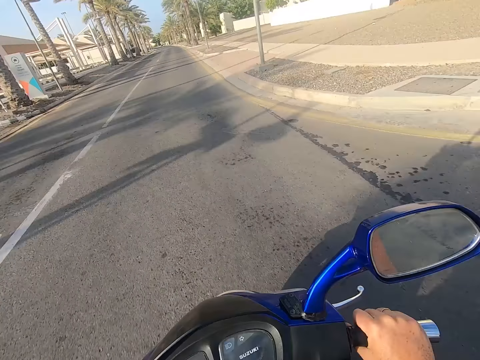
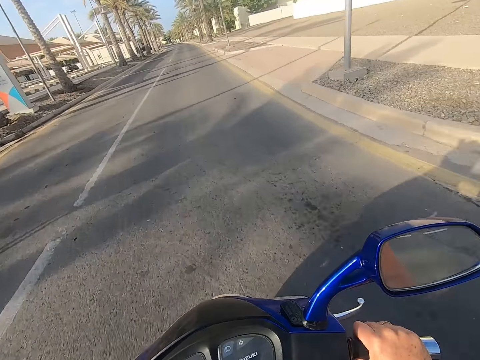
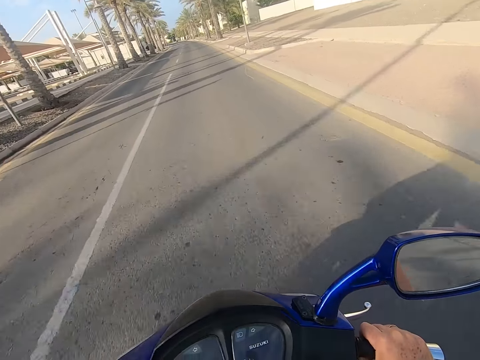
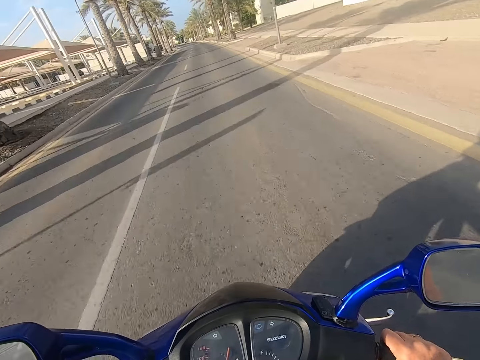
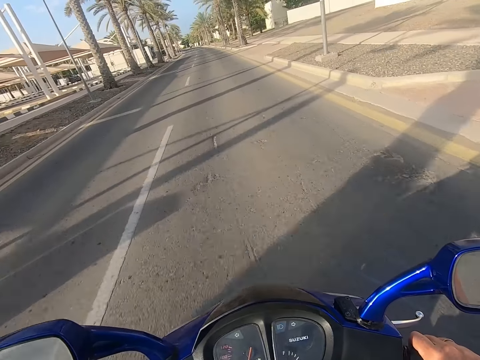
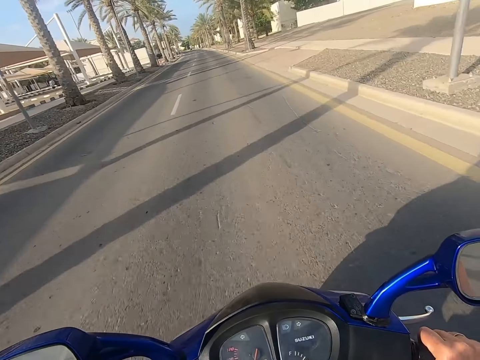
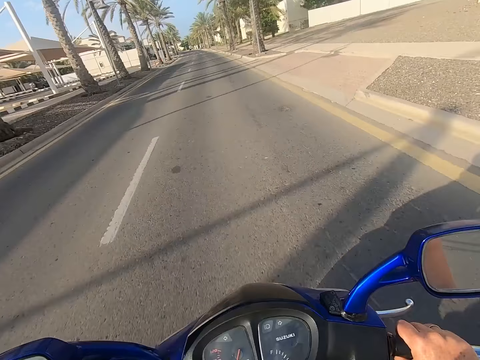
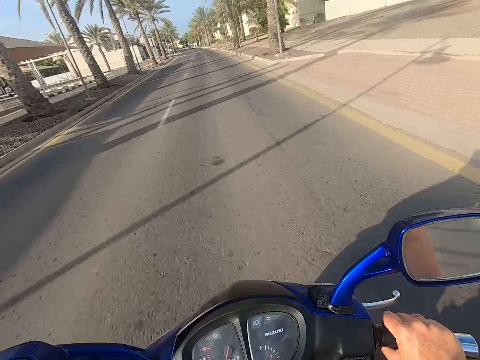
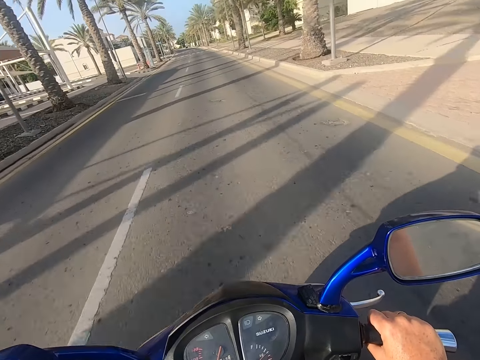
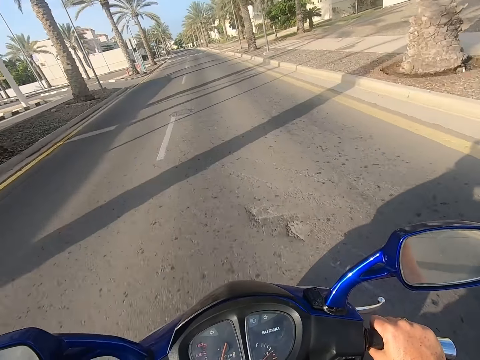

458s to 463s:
The camera wearer rides the motorbike.

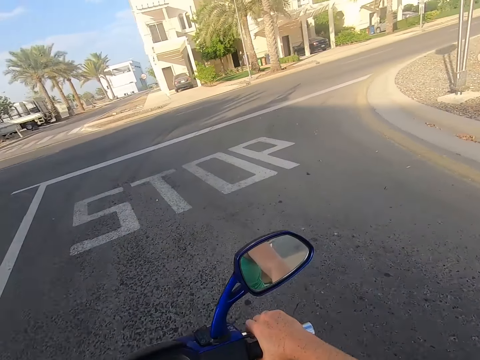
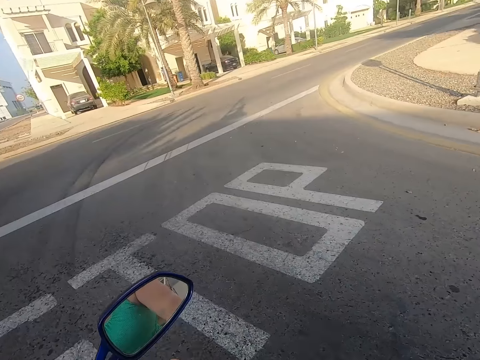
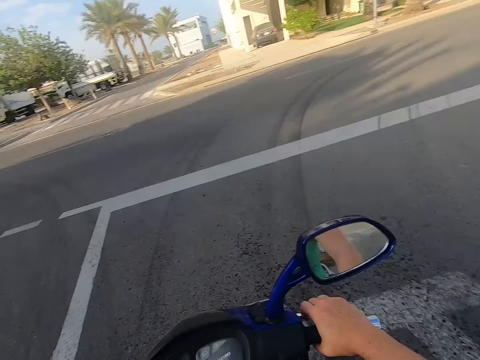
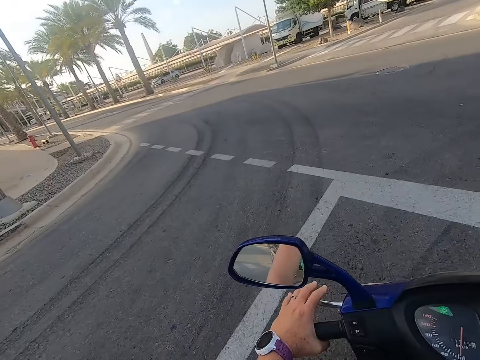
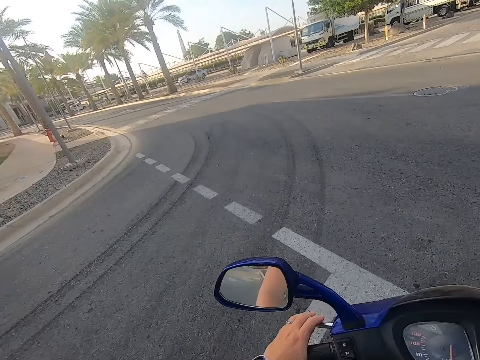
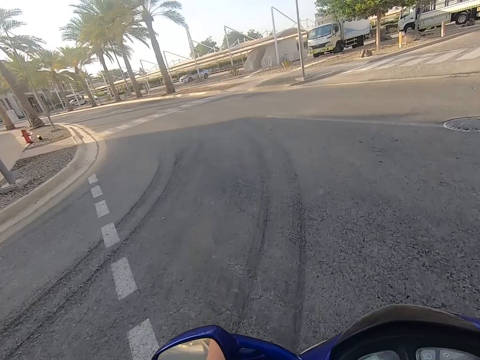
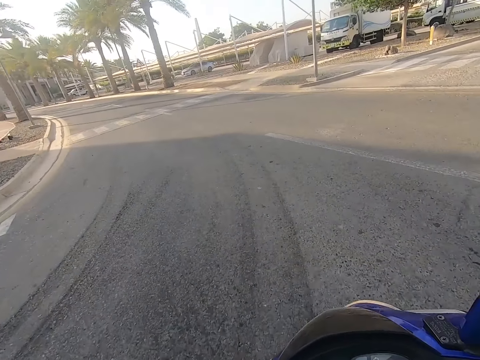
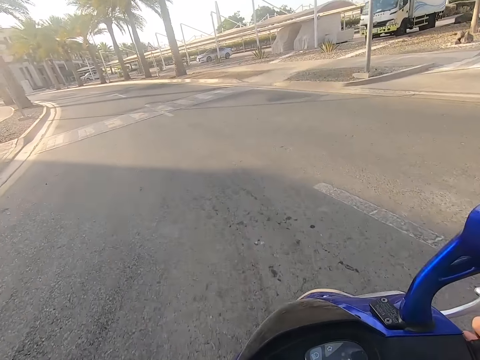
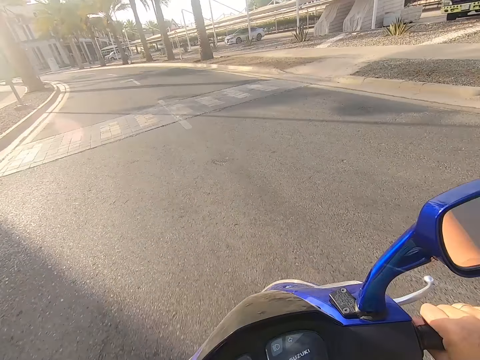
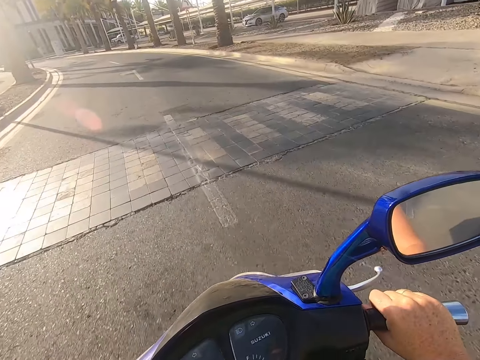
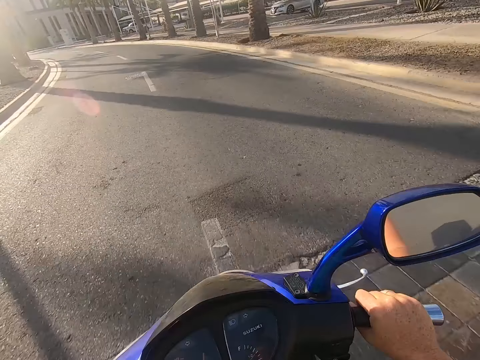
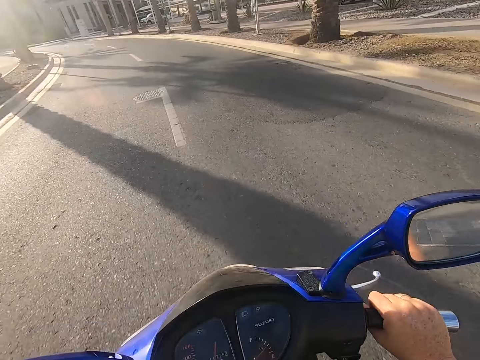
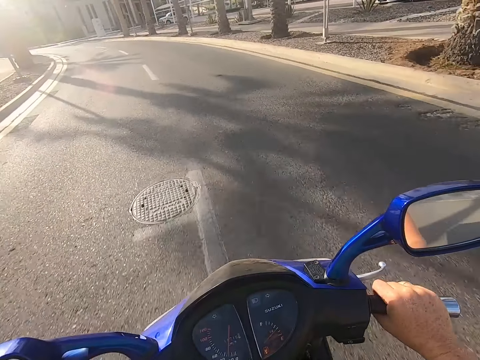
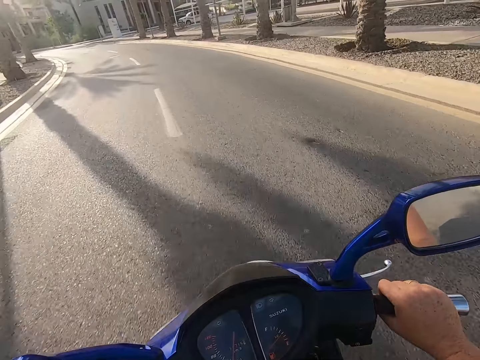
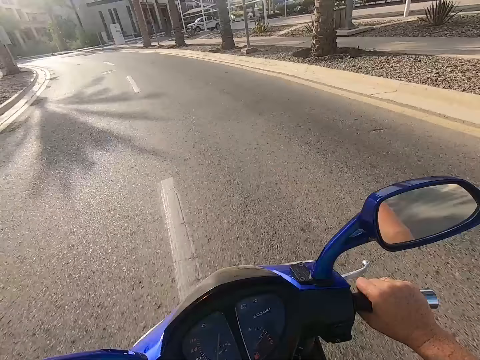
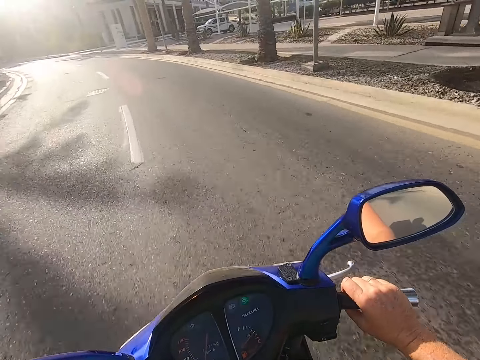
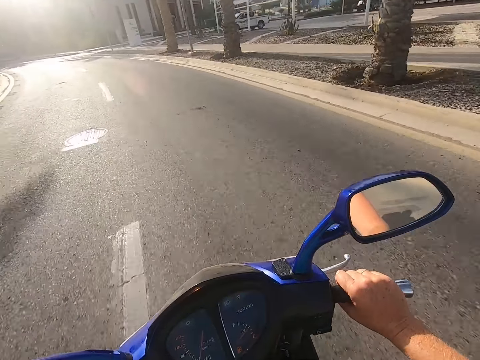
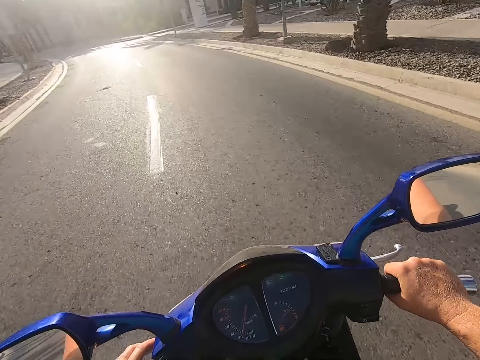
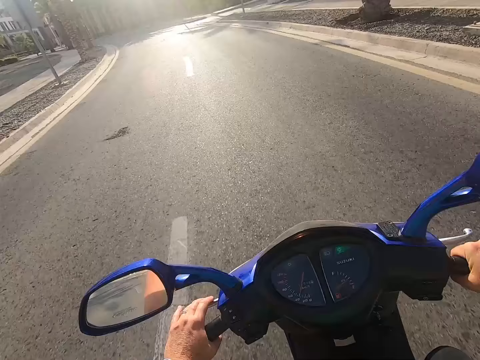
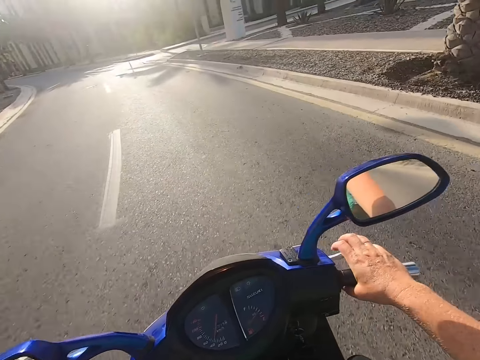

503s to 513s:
The camera wearer looks around the road. They ride the motorbike.

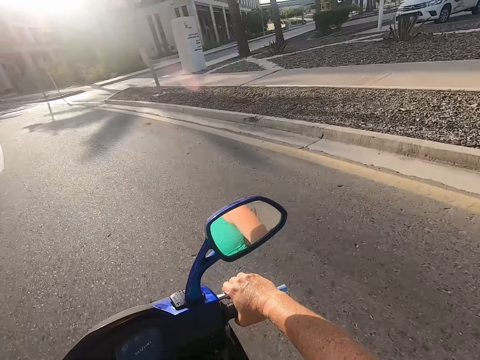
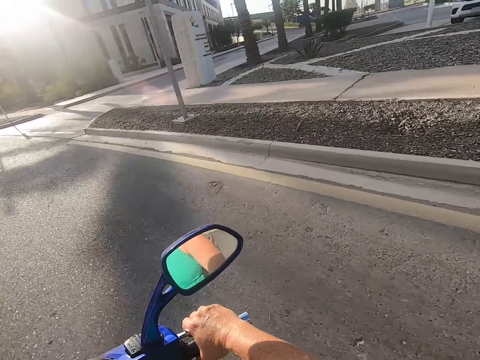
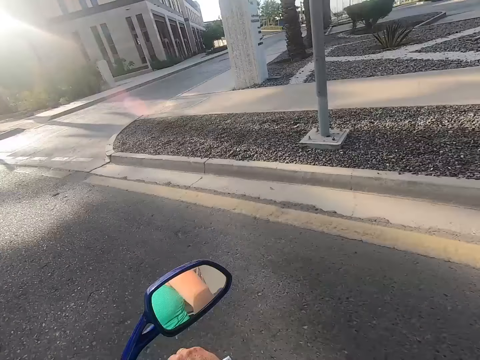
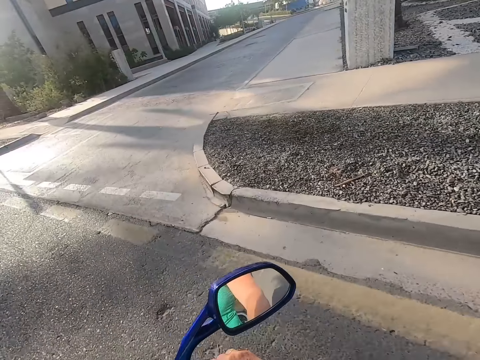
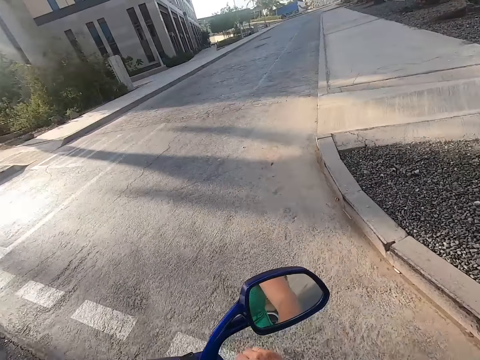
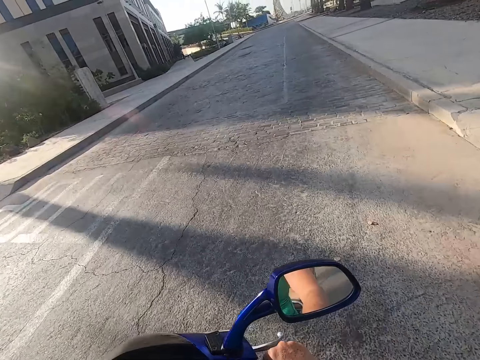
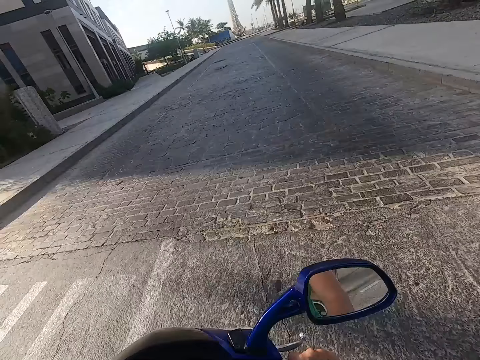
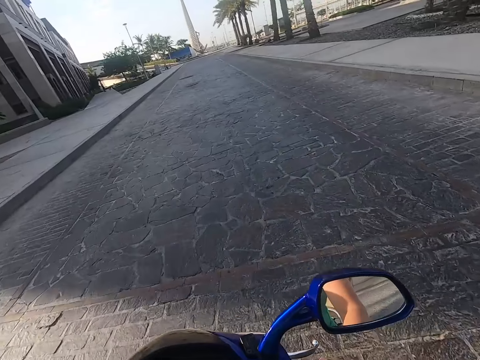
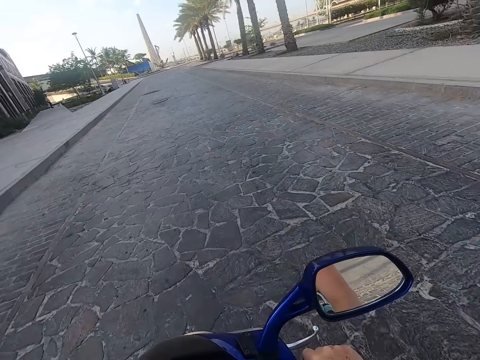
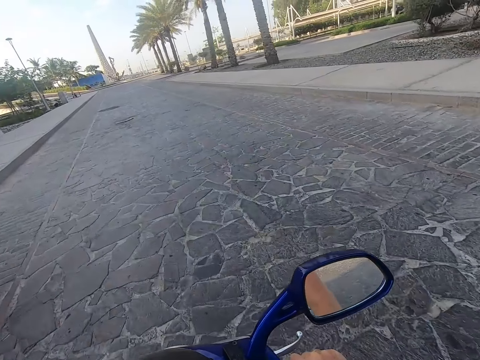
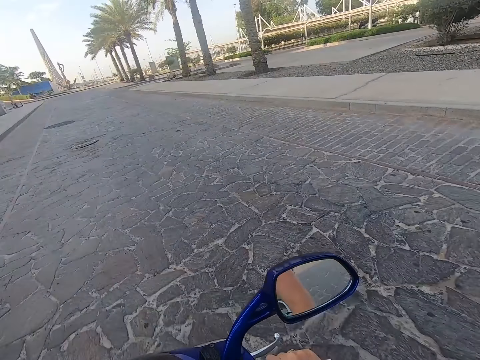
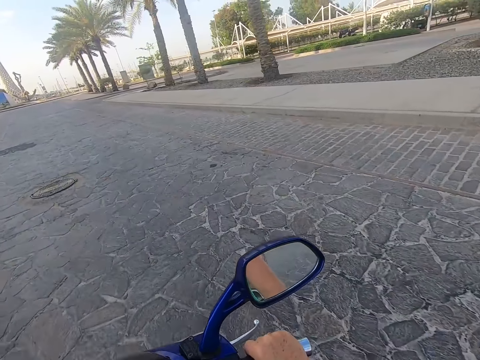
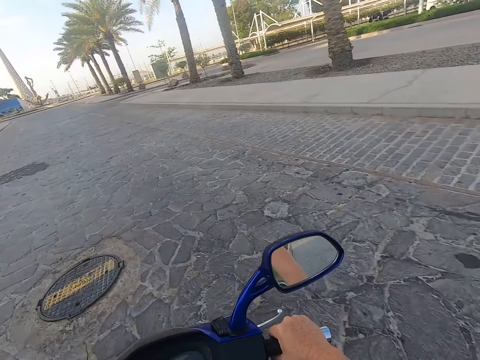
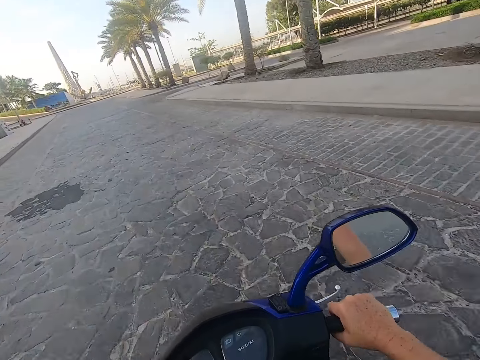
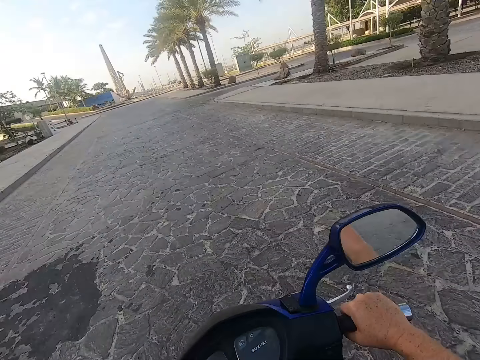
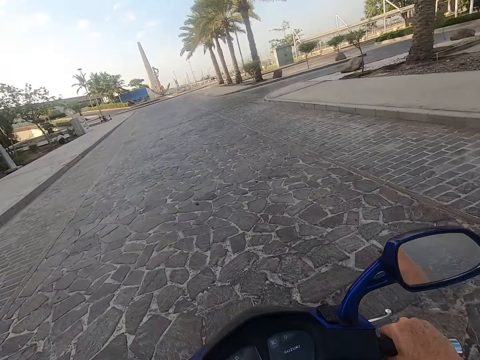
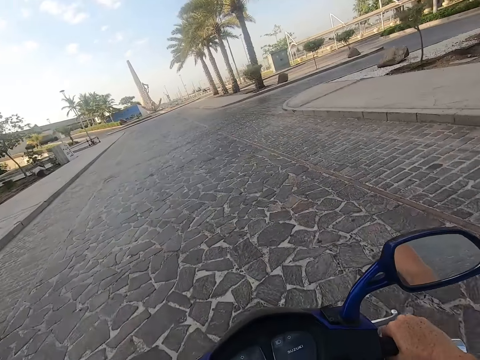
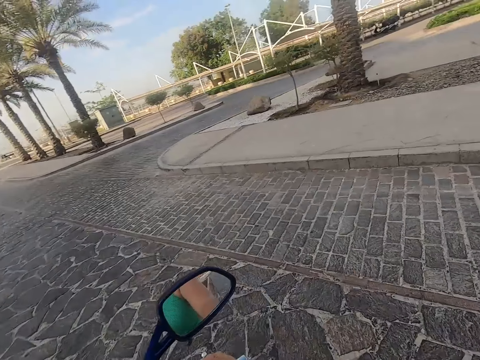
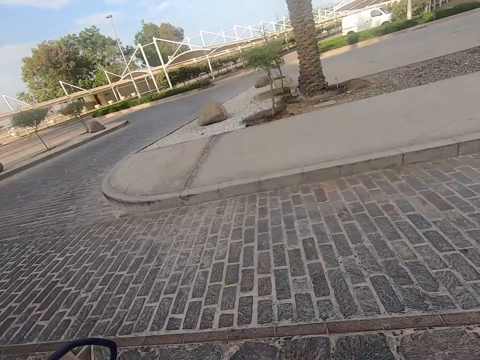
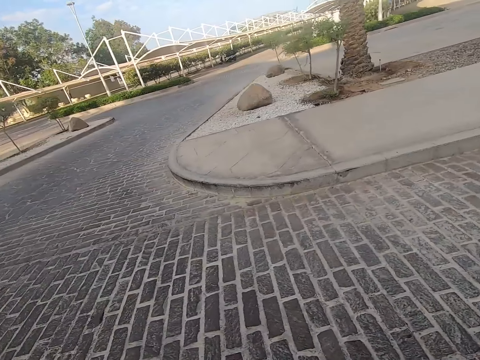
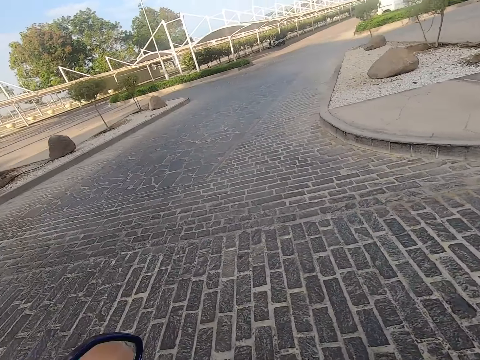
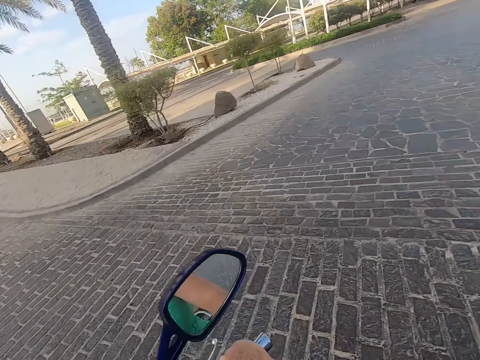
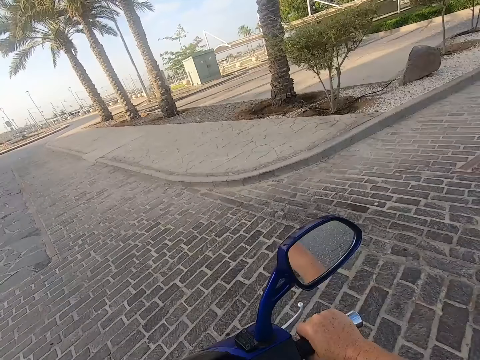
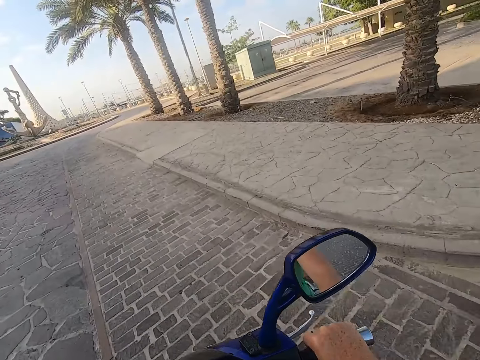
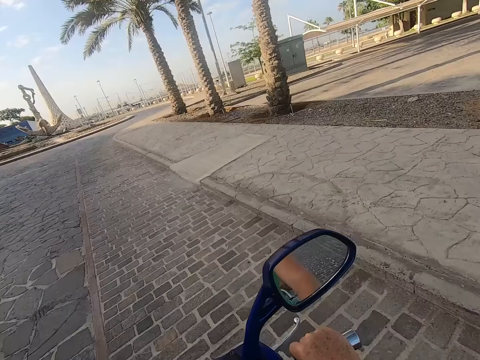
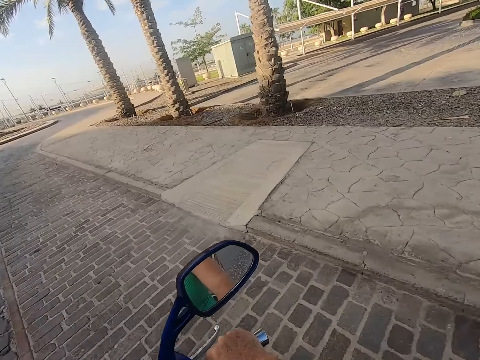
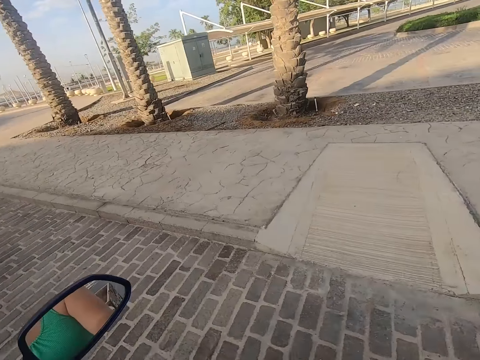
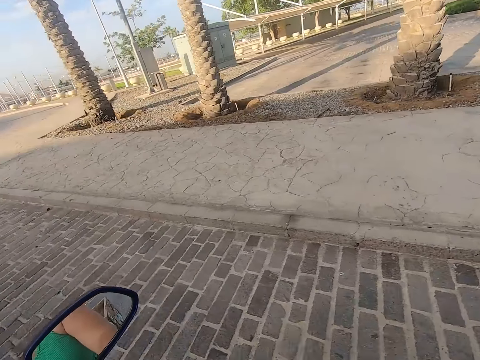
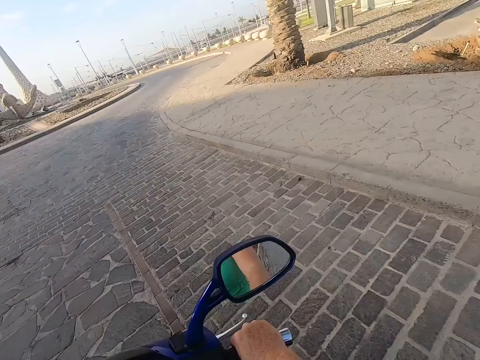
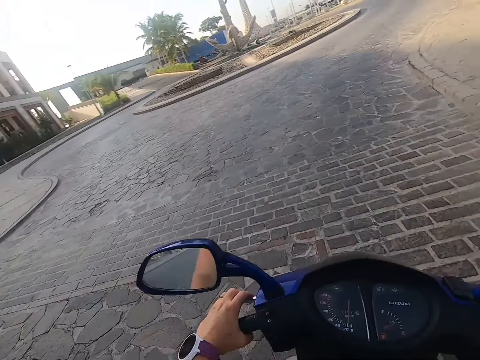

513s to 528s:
The camera wearer looks around the road. They ride the motorbike. They look around the road. They ride the motorbike. They look around the road.
